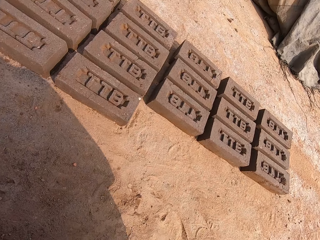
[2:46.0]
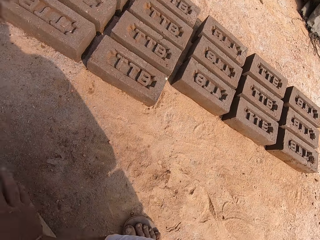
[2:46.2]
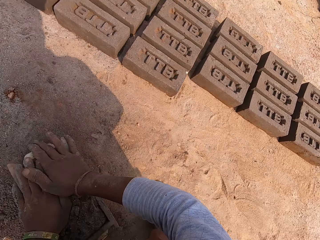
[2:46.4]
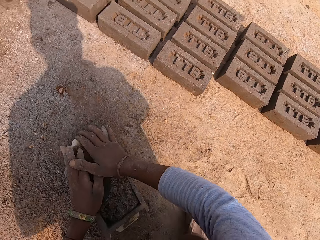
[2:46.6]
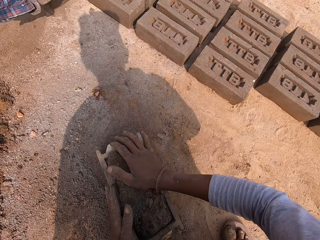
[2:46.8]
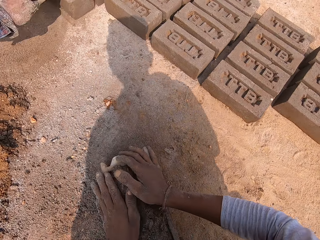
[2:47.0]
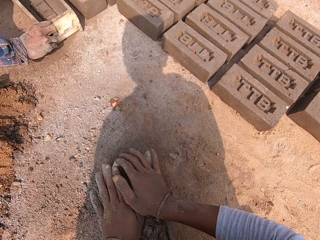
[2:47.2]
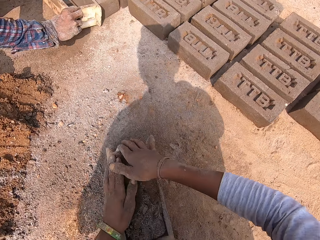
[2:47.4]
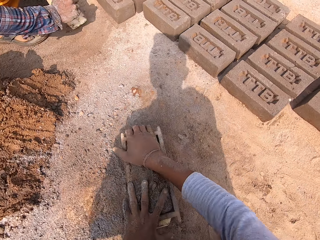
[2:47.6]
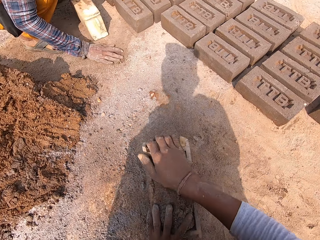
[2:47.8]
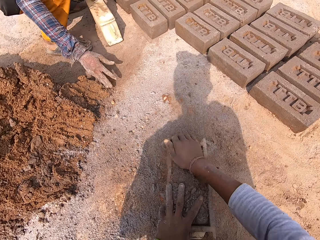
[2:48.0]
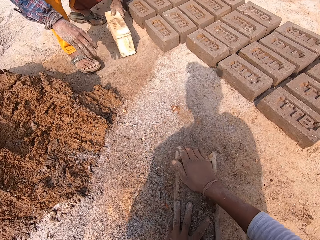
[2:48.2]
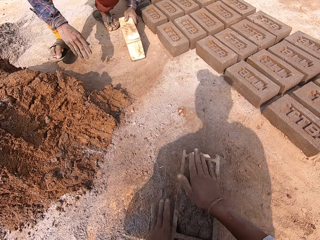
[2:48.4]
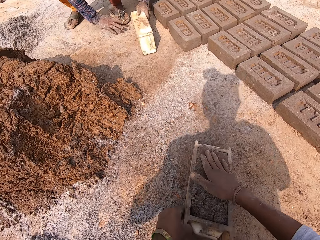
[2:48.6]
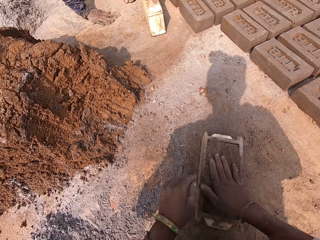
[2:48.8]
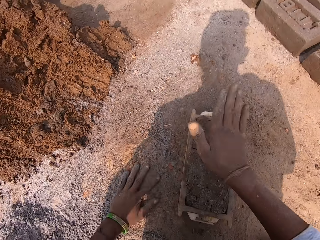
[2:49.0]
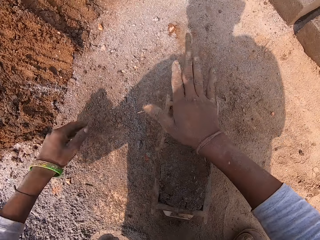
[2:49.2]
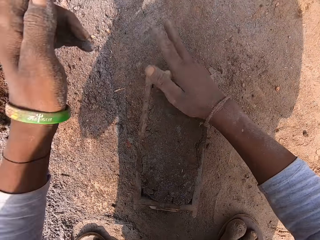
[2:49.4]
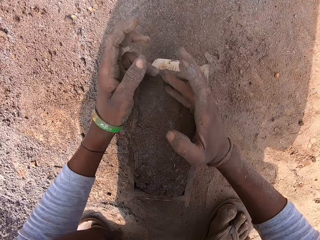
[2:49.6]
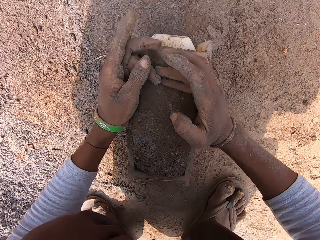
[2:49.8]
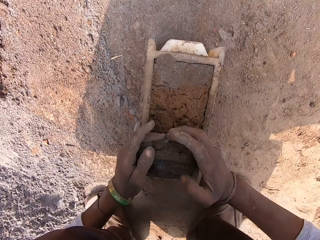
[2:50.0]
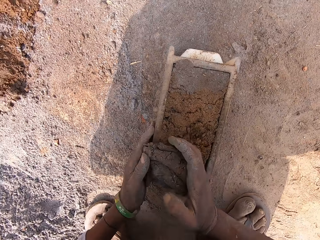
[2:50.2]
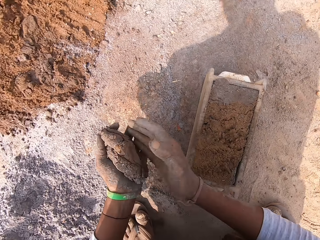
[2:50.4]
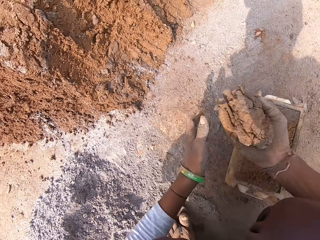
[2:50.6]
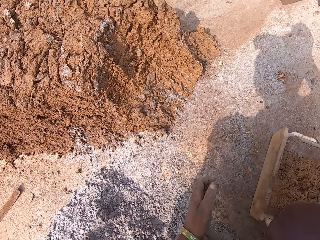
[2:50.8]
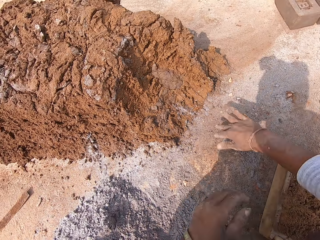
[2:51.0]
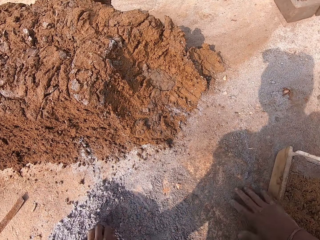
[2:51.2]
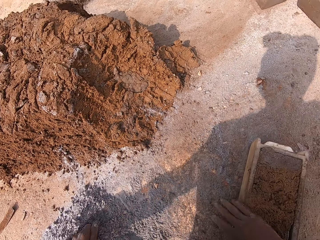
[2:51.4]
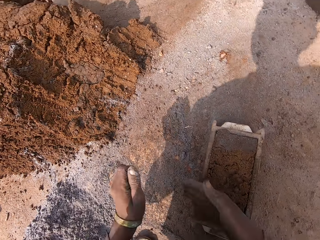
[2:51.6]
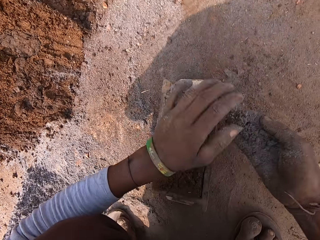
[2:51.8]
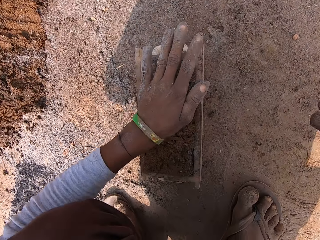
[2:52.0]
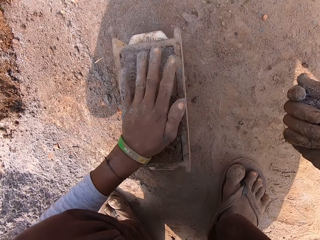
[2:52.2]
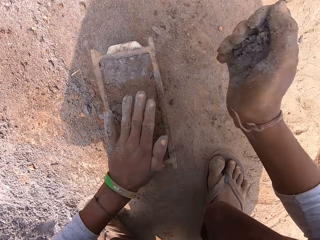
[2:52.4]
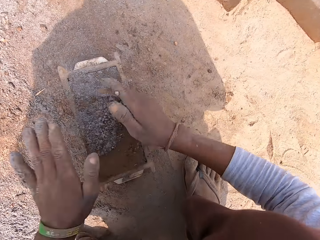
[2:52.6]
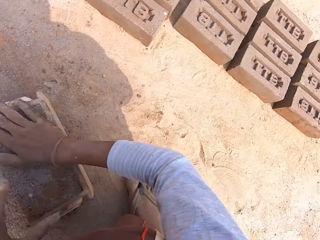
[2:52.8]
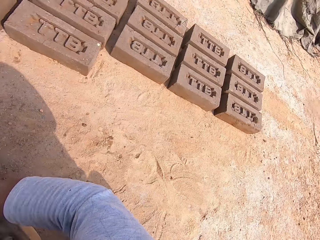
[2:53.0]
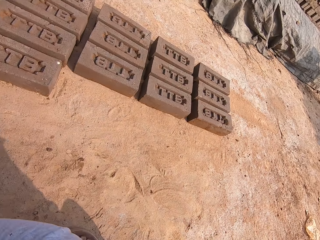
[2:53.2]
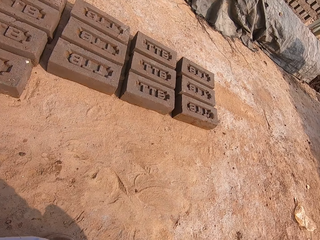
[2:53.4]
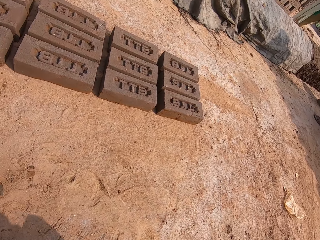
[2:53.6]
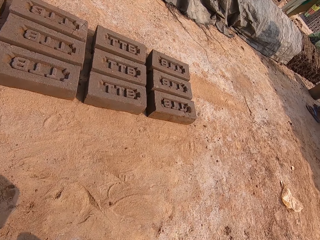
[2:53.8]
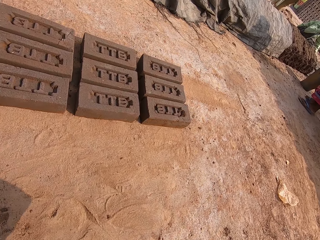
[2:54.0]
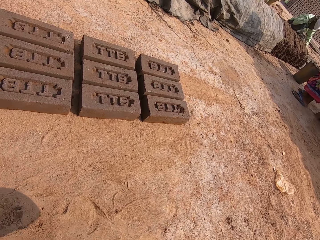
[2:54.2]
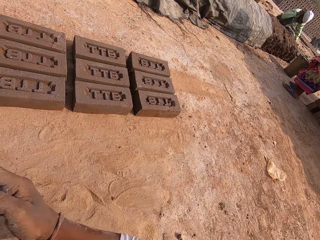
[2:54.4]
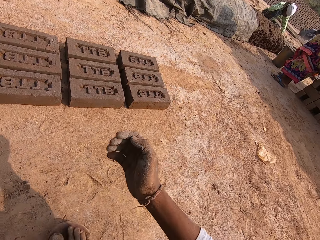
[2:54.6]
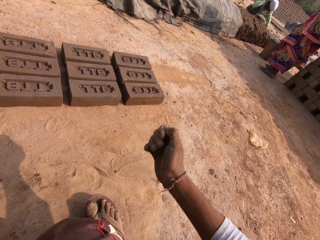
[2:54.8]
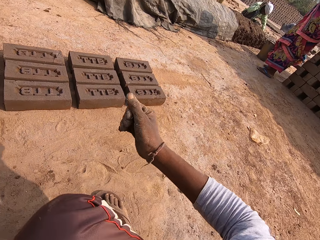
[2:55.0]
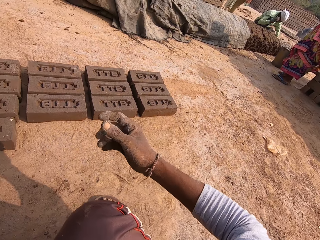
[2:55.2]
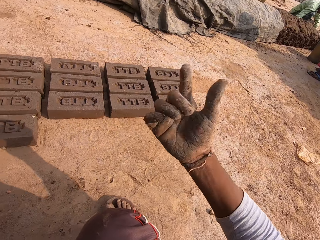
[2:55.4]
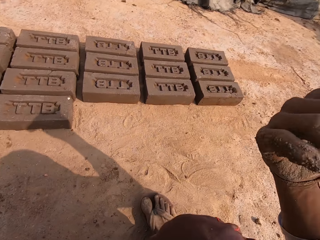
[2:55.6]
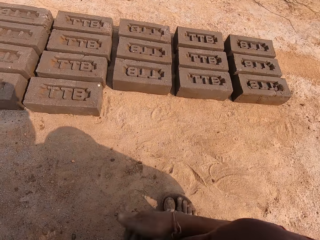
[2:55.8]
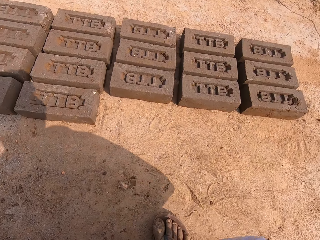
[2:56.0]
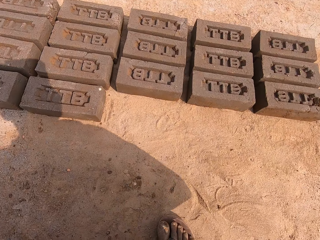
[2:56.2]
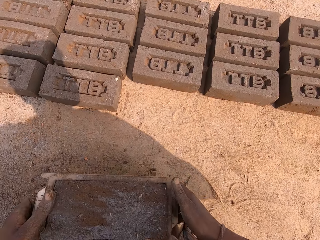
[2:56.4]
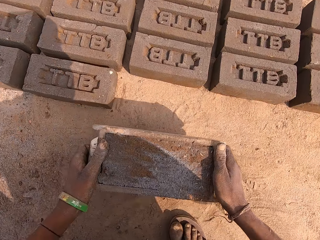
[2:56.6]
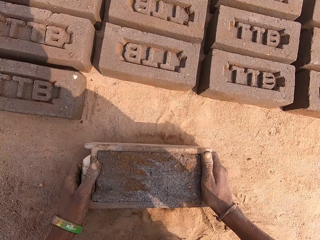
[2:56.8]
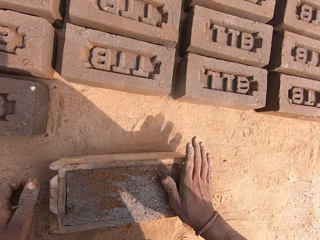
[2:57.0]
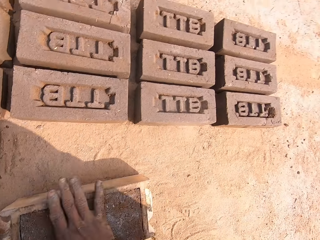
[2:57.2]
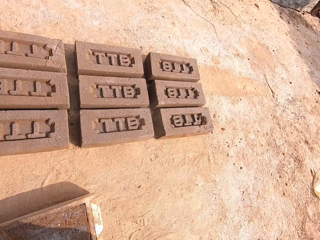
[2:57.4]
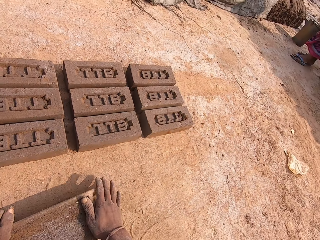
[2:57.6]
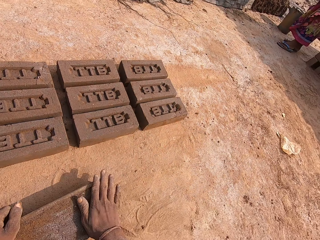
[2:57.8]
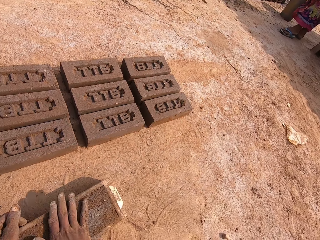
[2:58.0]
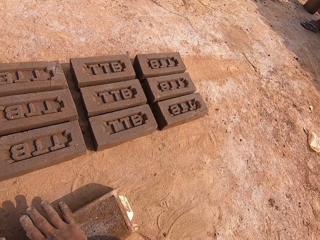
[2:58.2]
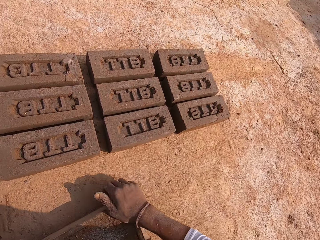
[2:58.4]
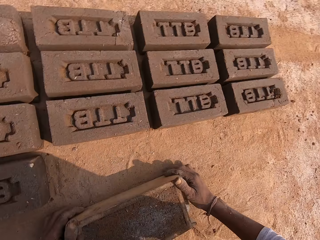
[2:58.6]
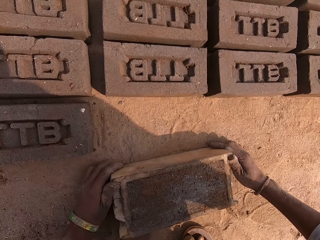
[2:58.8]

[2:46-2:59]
The camera wearer looks around. He holds mud. He smoothens the clay mold in the block mold pan on the ground with both hands. A man drops a plastic. The camera wearer holds the plastic. The man moves a leg. The camera wearer holds the mud. He converses with the man. He takes out some clay mold from the top of the block mold pan with both hands. He throws the clay mold on the ground with his right hand. He holds soil. He smoothens the clay mold in the block mold pan on the ground with both hands. He holds the mud. He pours the soil on the mud. He looks around. He moves a hand. He moves the wooden head pan on the ground with both hands. He puts the plastic down. He holds the mud.

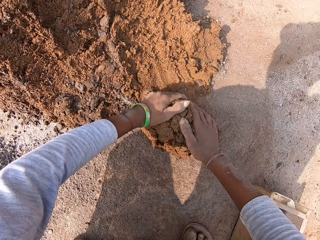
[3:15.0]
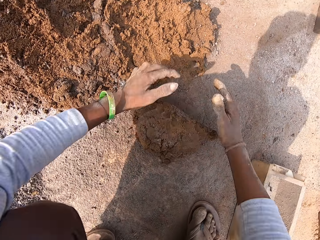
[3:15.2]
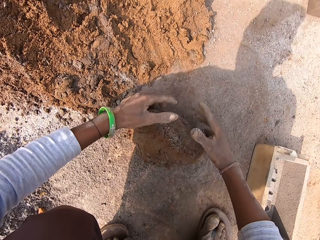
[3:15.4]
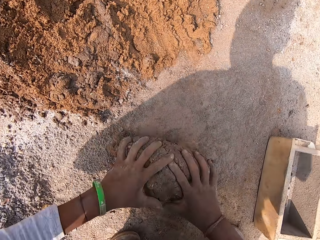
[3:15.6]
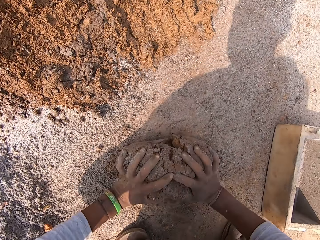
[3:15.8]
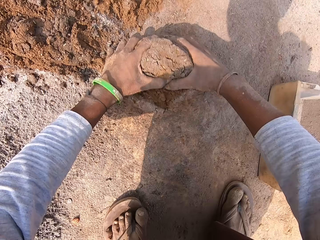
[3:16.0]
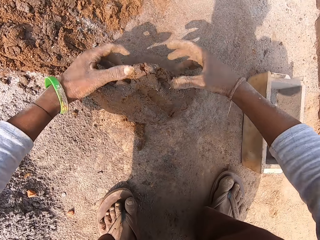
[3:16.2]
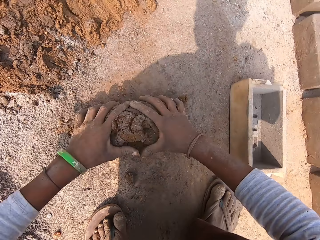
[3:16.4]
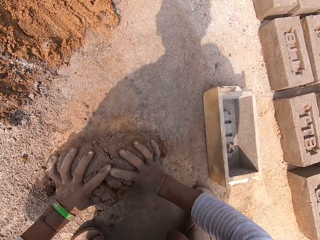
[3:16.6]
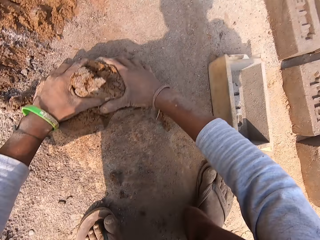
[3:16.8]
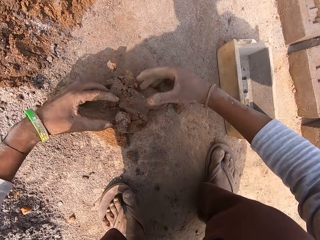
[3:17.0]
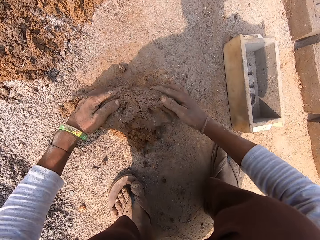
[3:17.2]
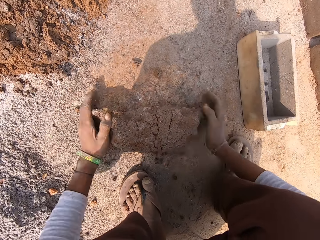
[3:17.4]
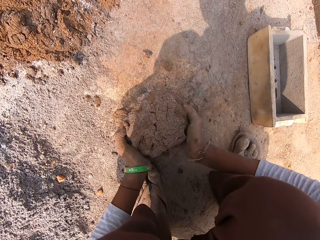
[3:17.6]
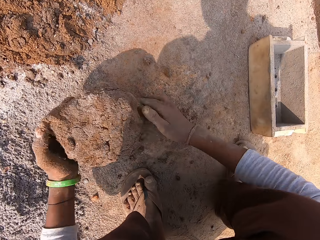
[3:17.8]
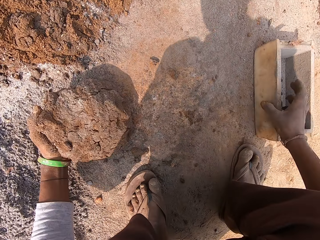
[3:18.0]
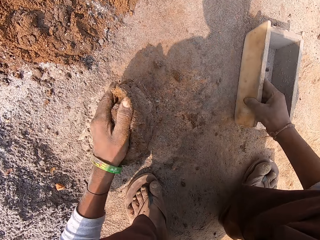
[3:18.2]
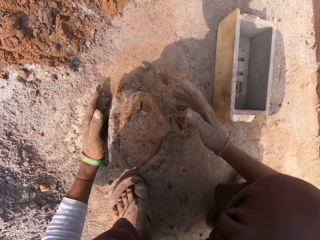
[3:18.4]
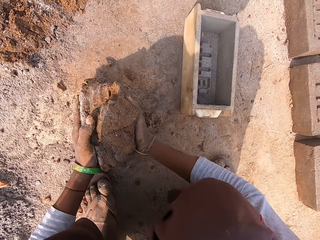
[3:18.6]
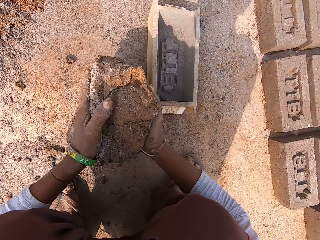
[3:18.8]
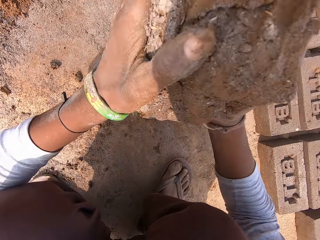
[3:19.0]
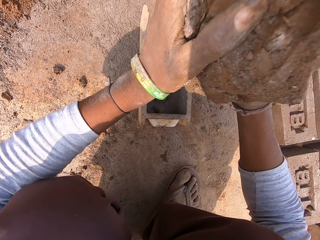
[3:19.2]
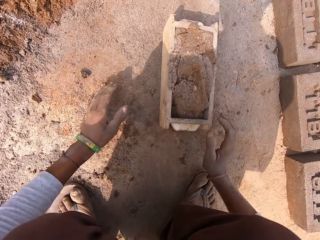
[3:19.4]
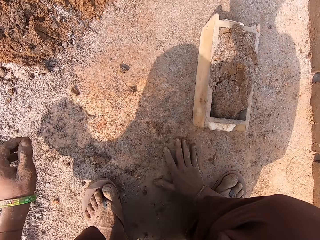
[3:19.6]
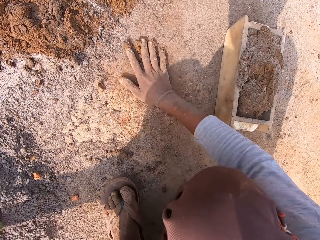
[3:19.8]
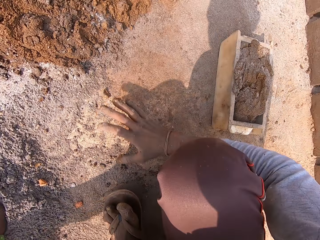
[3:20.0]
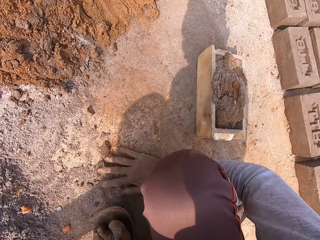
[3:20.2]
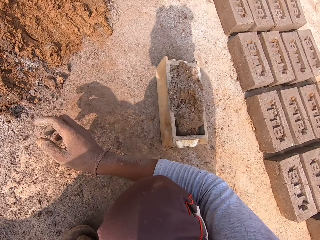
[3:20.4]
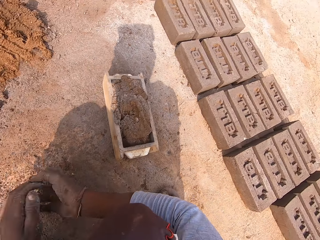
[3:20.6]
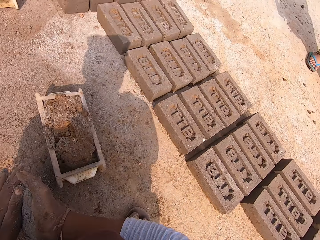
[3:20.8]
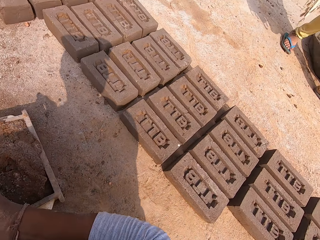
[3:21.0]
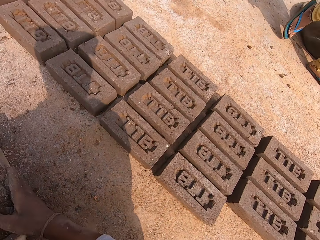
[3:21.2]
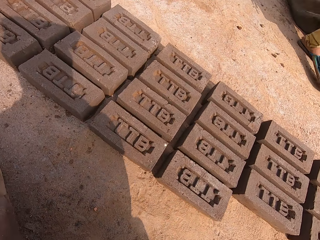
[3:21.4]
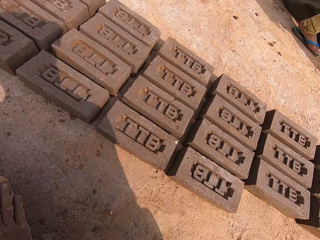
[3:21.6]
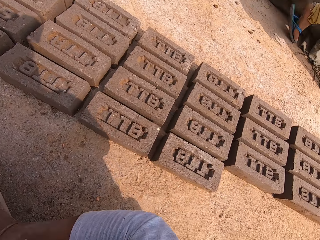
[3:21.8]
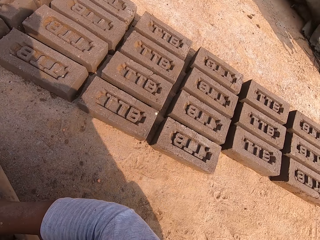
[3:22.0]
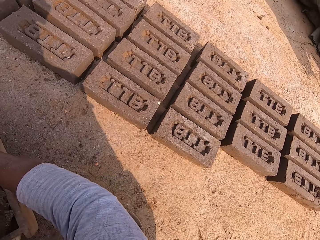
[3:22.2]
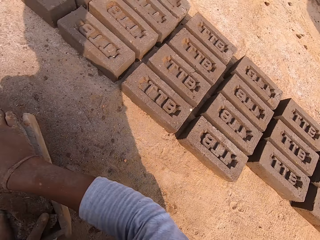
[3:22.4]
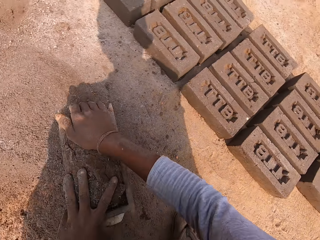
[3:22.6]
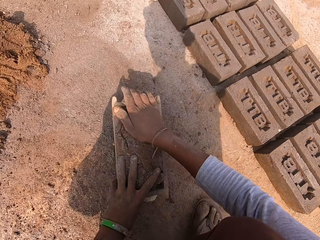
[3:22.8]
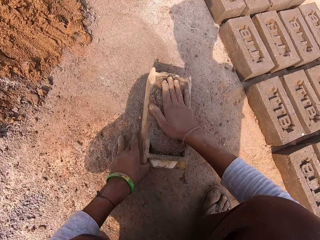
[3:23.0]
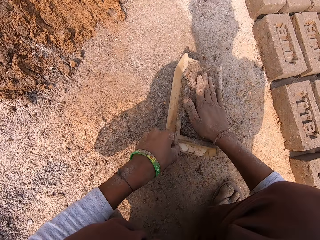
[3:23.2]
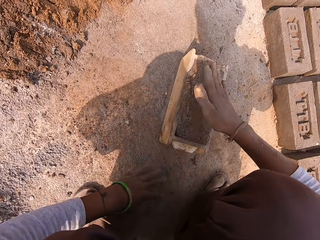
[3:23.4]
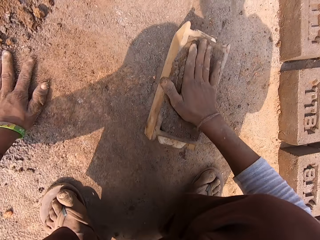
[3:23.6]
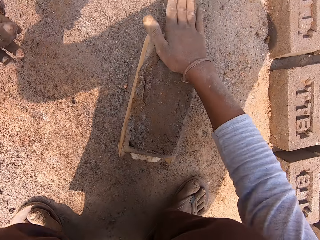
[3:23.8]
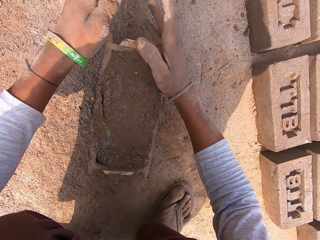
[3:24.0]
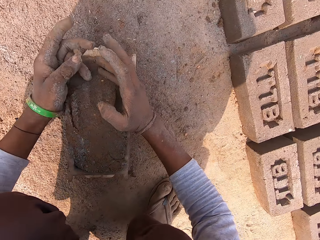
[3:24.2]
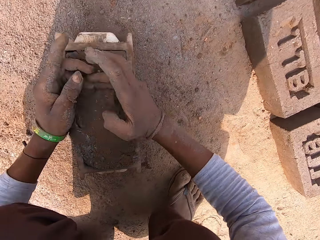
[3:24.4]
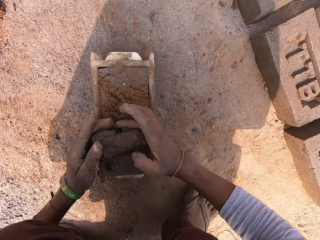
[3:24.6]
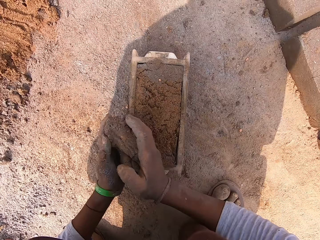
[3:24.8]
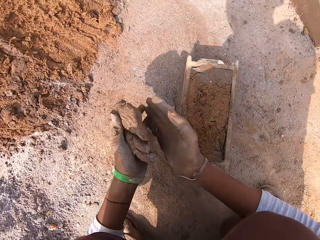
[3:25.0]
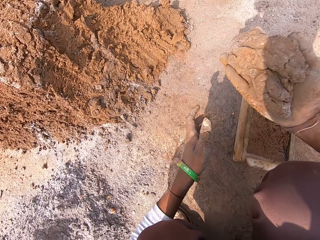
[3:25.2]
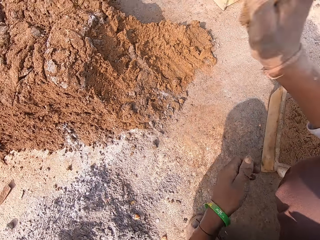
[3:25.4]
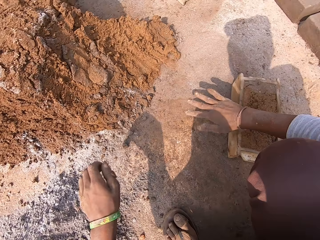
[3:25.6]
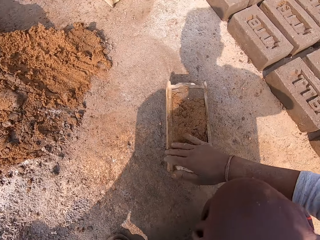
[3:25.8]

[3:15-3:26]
The camera wearer molds the clay mold on the ground with both hands. He holds a plastic. He picks the clay mold from the ground with both hands. He places the clay mold in the block mold pan on the ground with both hands. He sweeps clay mold on the ground with his right hand. He rubs hands. He holds the plastic. He smoothens the clay mold in the block mold pan on the ground with both hands. He shakes the plastic. He holds mud. He takes out some clay mold from the top of the block mold pan with both hands.
